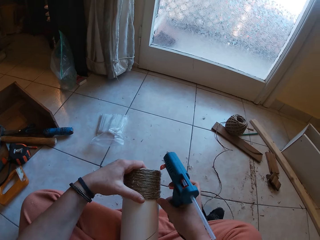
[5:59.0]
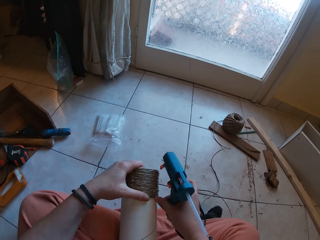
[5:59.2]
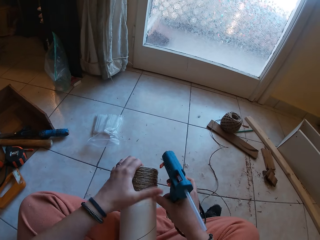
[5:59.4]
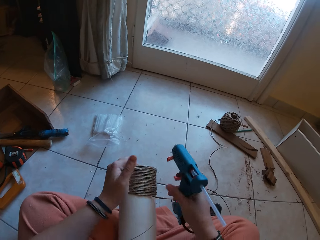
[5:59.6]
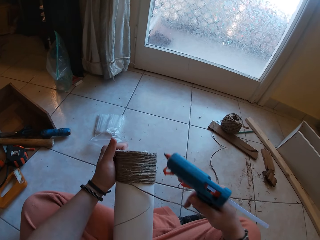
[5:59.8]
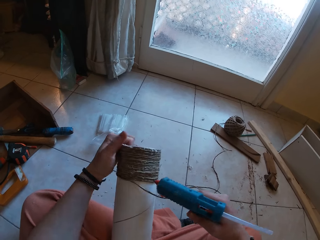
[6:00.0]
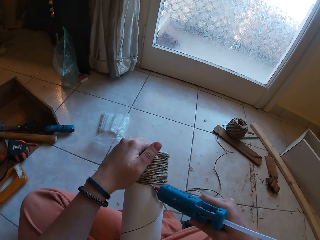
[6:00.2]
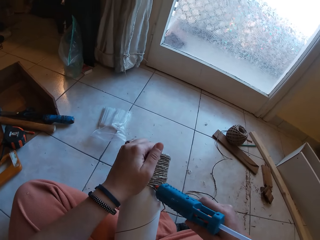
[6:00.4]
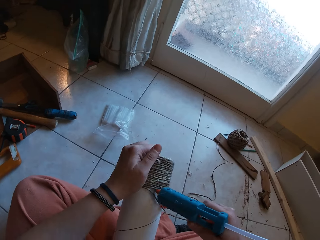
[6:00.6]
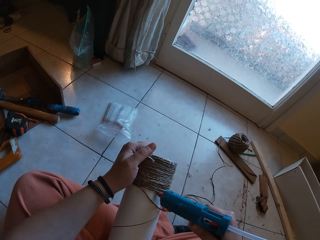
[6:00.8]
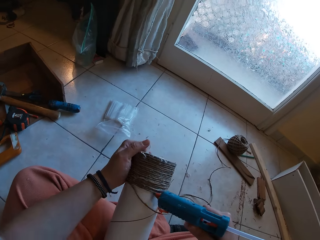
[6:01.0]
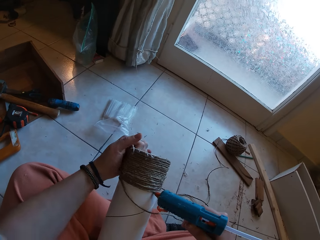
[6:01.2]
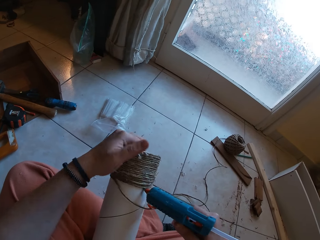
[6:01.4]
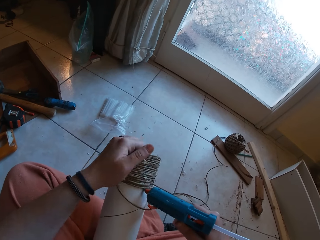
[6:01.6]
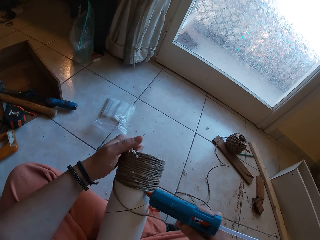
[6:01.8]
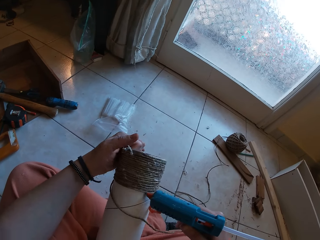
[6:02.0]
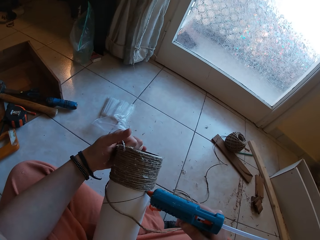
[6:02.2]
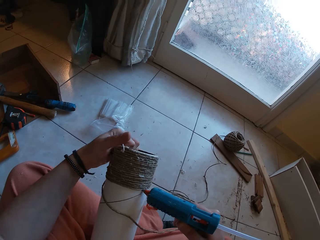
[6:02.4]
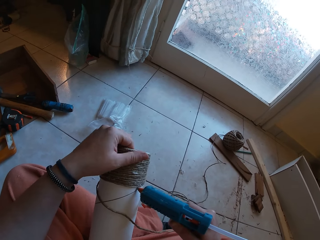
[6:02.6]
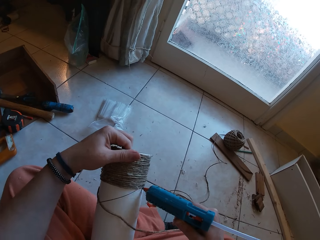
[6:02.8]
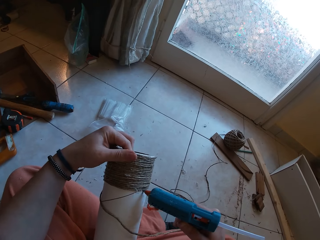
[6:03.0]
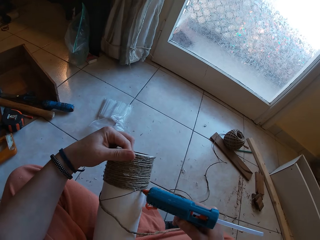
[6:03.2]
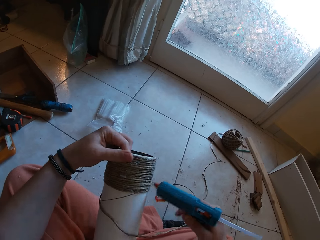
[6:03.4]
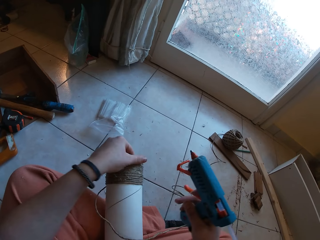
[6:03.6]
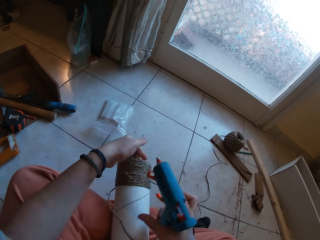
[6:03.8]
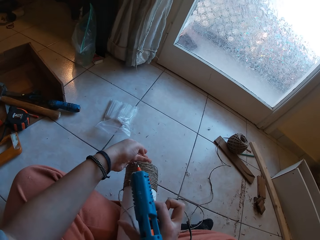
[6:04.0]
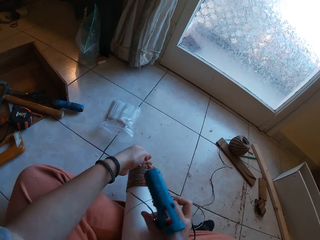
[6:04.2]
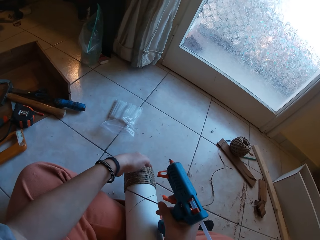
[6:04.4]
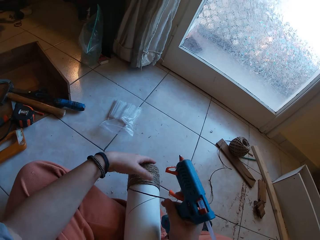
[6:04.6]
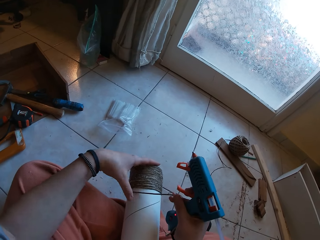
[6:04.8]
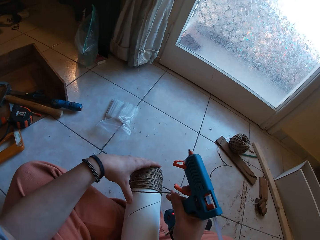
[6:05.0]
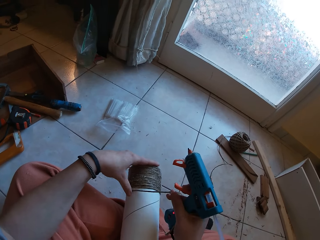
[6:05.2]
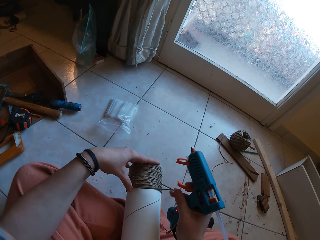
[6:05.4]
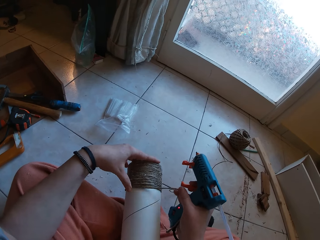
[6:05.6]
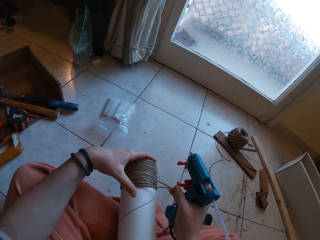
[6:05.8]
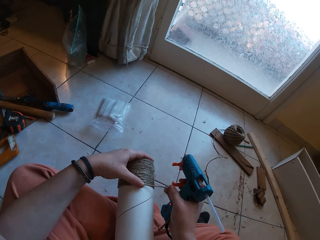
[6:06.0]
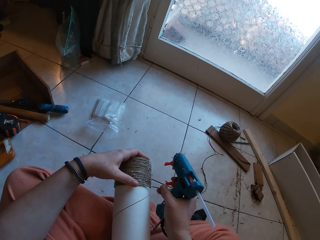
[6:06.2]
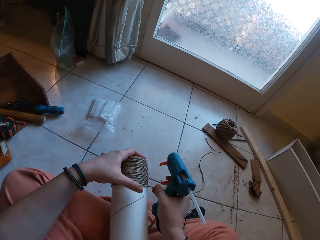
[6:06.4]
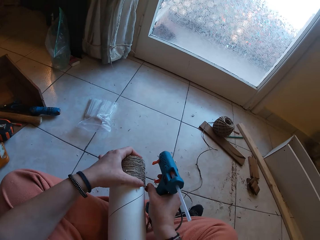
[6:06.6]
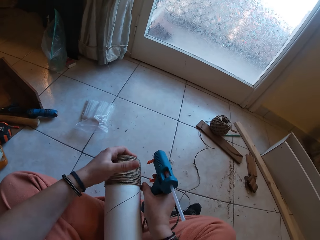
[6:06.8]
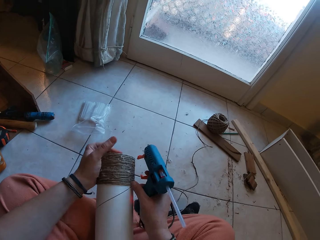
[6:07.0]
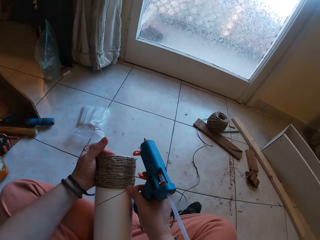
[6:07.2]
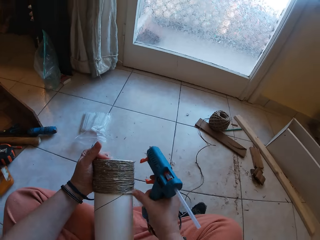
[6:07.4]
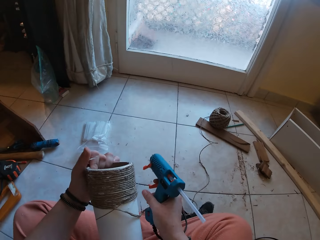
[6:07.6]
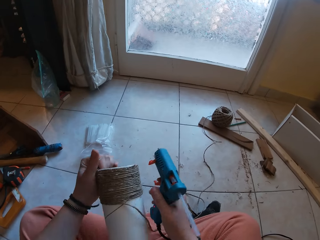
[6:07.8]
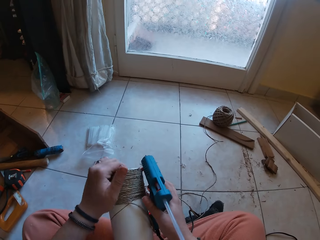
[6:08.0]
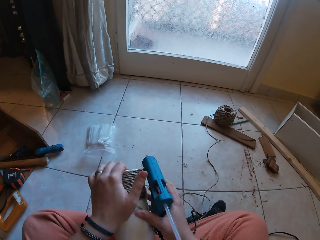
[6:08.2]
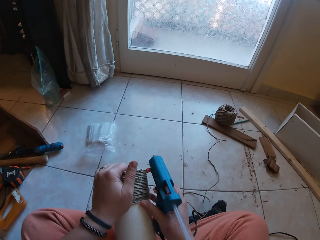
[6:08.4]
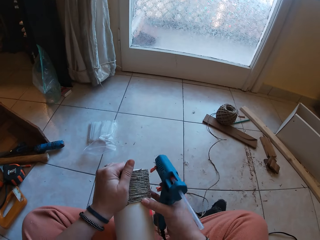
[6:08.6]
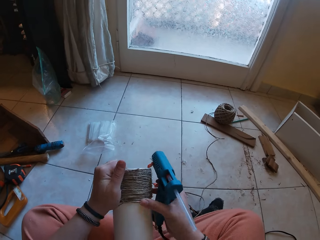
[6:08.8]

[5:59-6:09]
The camera wearer applies glue on the craft with the glue gun in her right hand. She gums the rope on the craft with both hands.

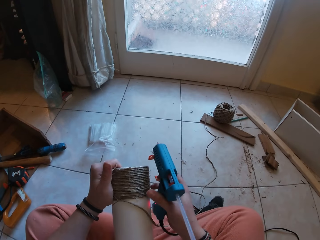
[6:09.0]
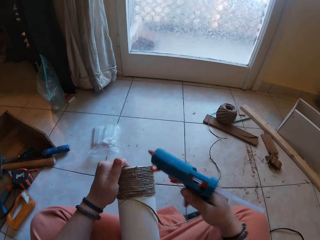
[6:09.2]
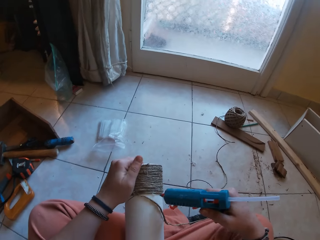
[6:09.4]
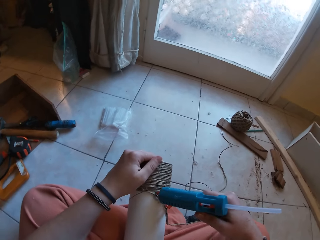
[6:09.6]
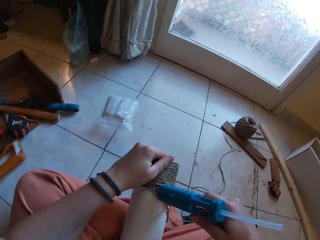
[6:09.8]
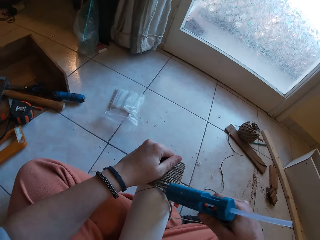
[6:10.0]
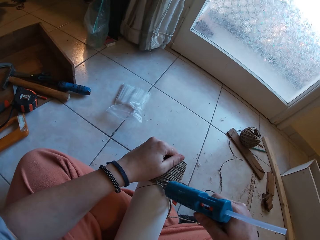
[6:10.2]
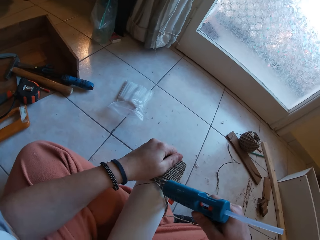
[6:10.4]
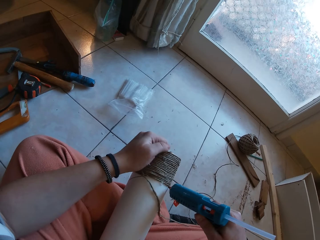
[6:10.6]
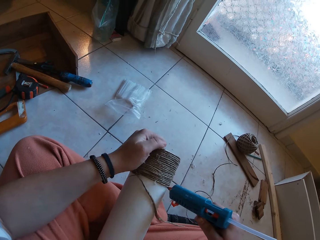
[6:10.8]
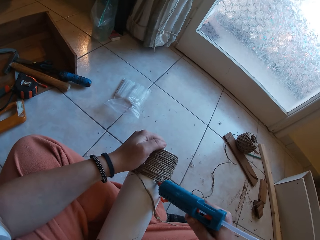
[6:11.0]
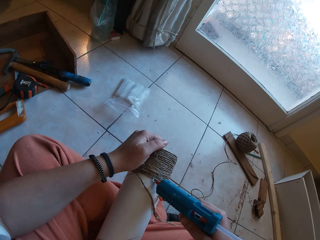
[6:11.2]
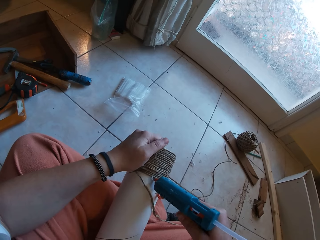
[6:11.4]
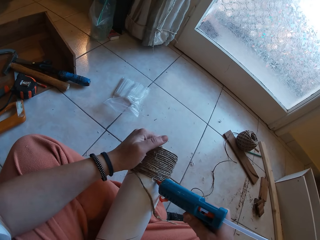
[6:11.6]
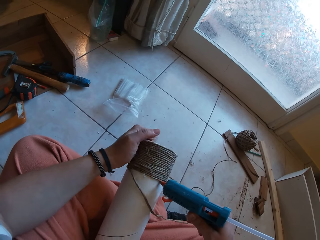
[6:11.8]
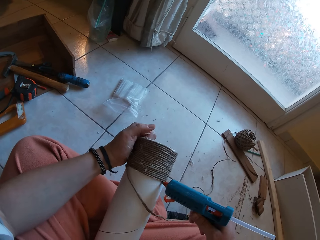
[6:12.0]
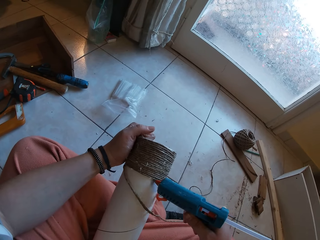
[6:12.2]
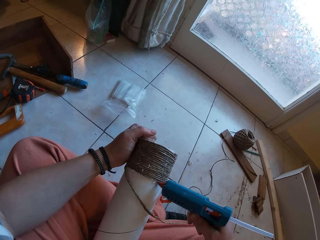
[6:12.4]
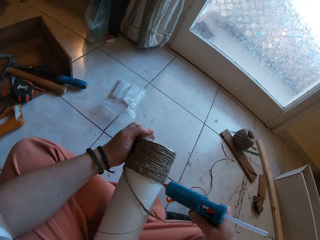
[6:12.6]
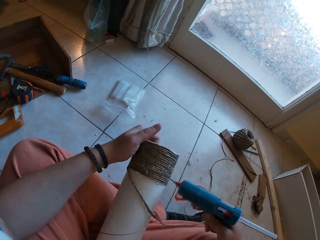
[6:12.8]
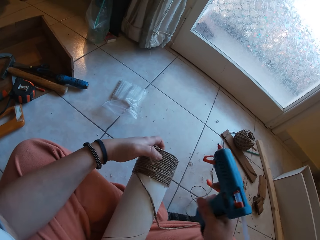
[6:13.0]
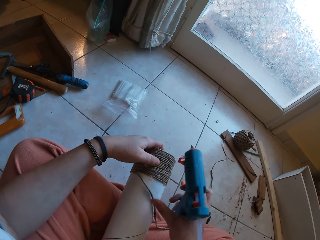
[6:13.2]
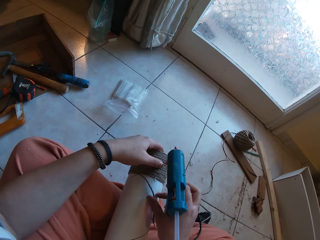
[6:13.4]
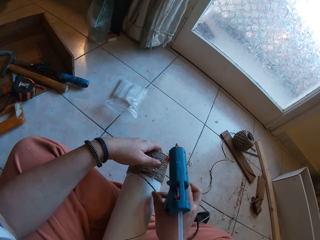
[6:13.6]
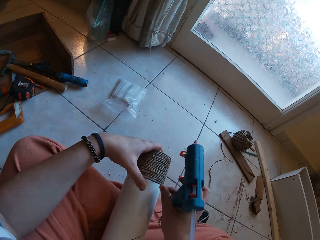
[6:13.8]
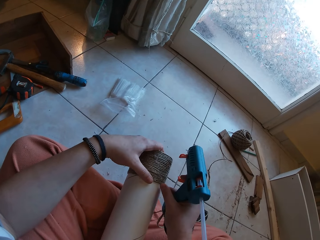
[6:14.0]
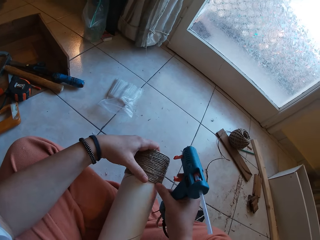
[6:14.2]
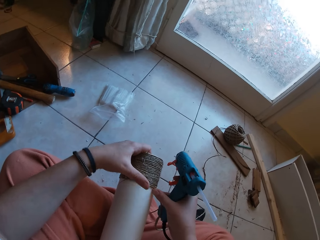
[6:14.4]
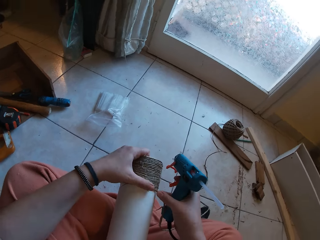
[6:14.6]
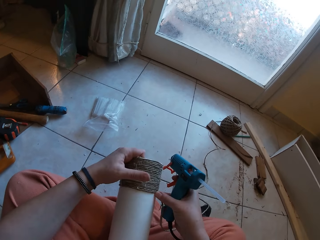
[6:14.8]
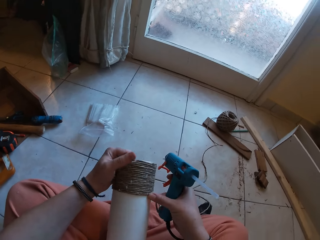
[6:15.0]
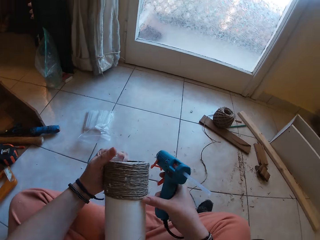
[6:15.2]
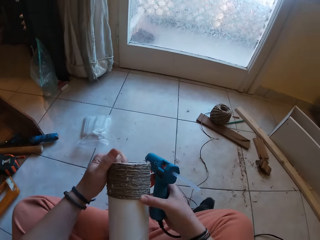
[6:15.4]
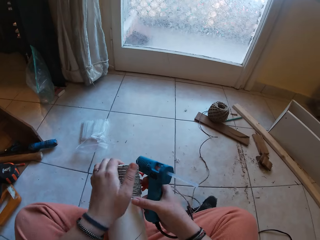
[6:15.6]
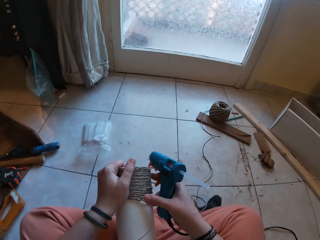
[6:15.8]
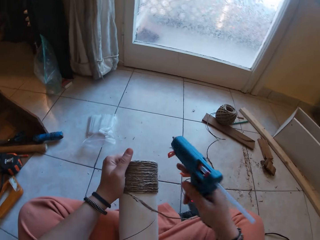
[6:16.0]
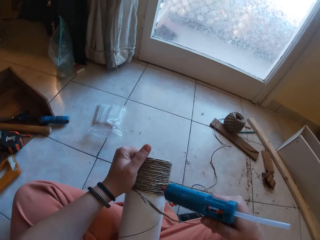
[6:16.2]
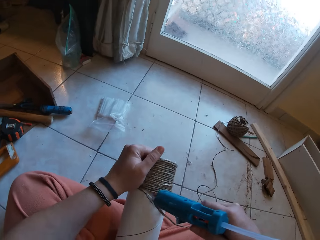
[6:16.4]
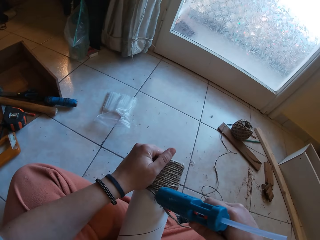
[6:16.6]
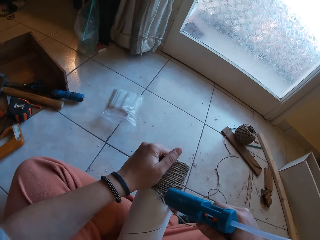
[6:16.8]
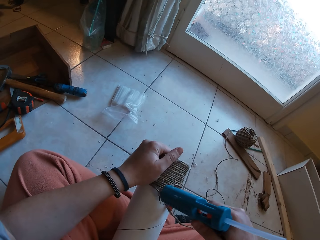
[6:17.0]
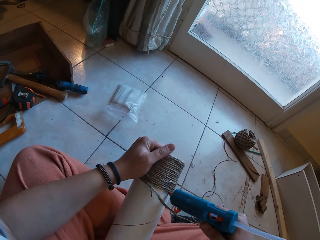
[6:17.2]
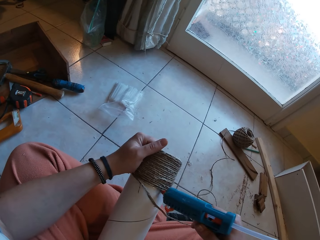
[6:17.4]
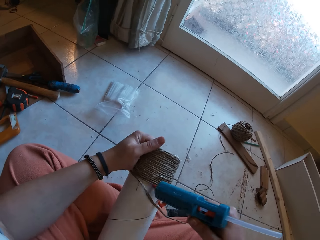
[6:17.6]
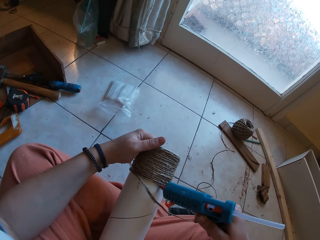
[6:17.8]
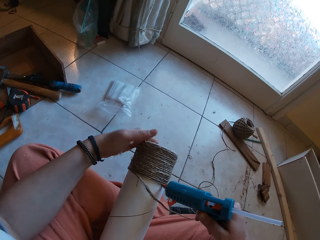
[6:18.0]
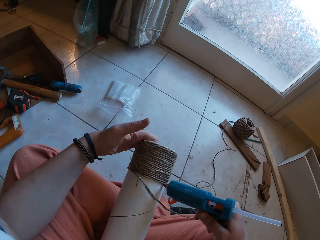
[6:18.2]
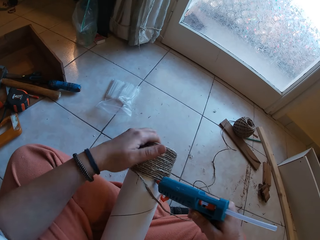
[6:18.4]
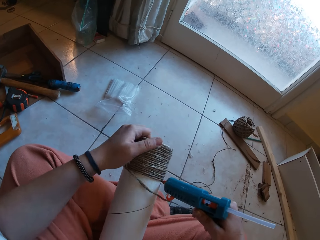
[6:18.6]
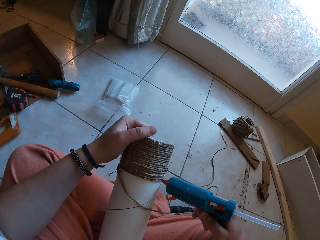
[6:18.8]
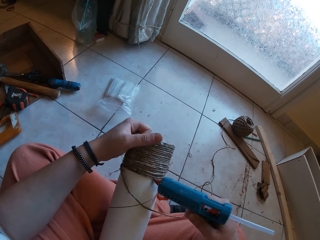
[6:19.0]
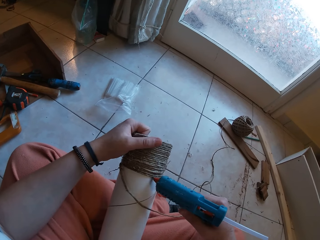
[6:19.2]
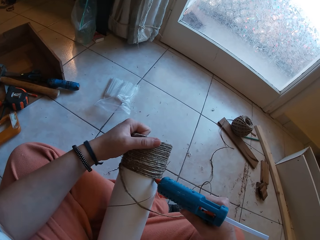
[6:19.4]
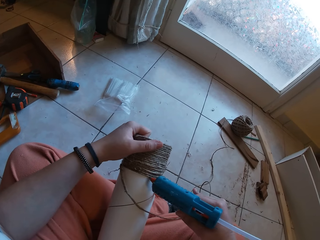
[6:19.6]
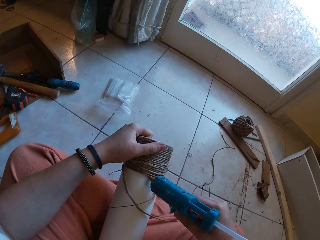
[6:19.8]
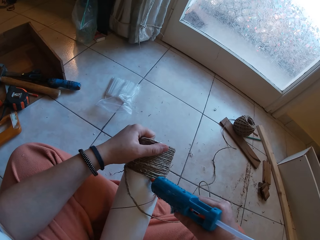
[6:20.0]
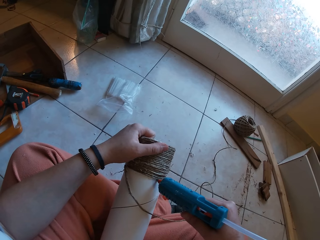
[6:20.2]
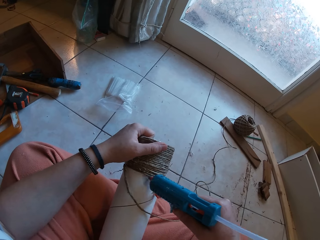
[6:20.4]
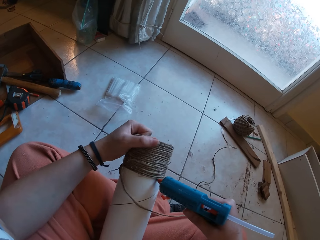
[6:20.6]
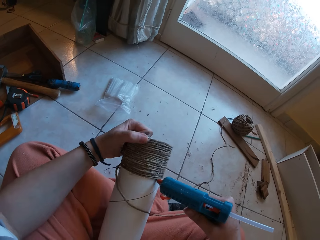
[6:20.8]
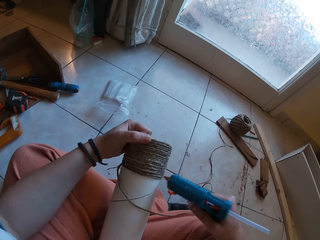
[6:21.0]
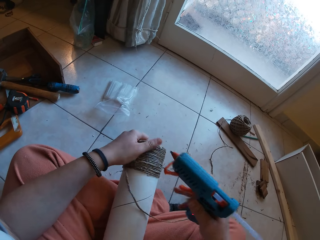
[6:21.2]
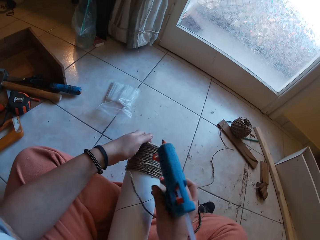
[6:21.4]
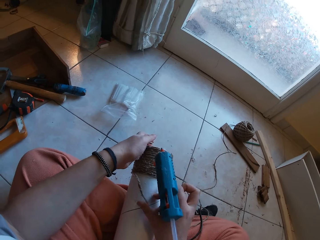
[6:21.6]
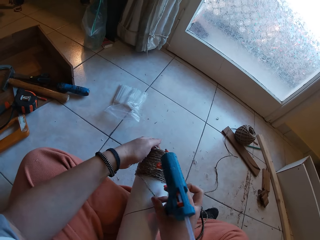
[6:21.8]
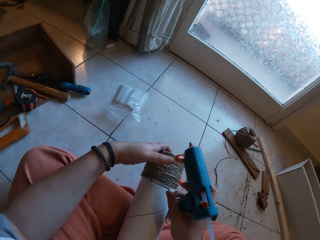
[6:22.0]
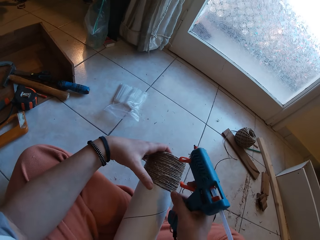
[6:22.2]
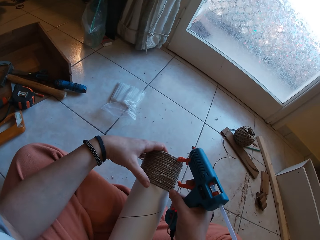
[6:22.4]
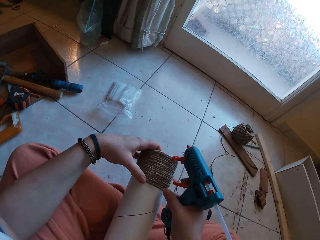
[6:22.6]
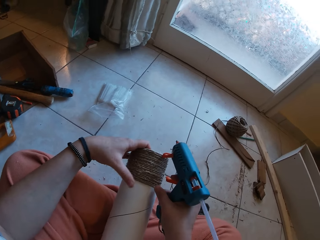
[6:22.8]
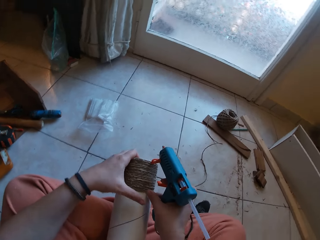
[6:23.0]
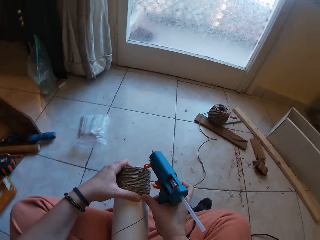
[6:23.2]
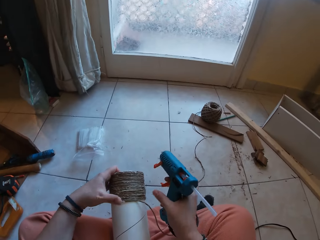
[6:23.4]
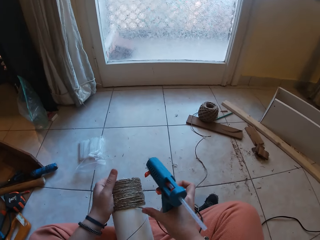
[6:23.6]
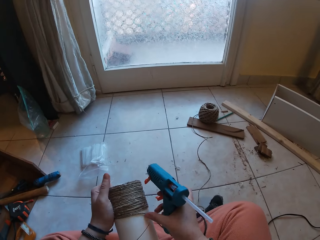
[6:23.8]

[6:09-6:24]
The camera wearer applies glue on the craft with the glue gun in her right hand. She gums the rope on the craft with both hands. She applies glue on the craft with the glue gun in her right hand. She gums the rope on the craft with both hands.
